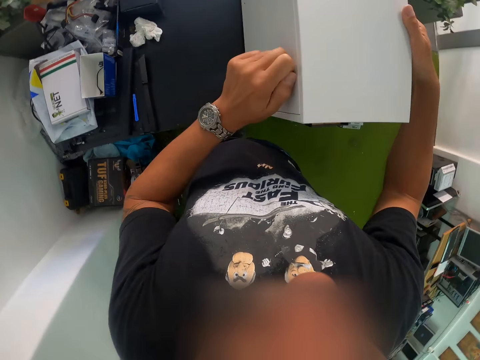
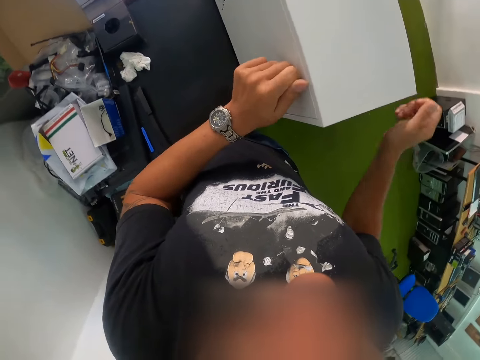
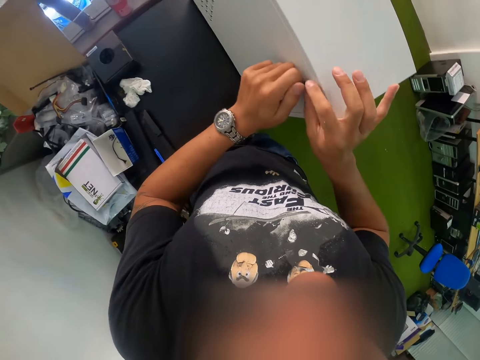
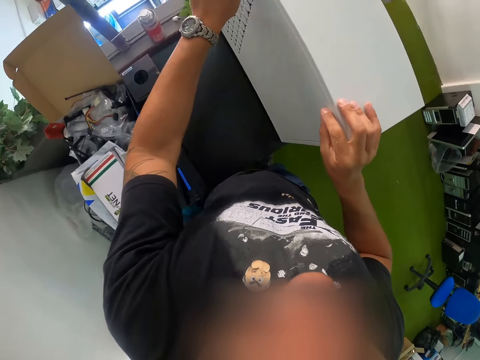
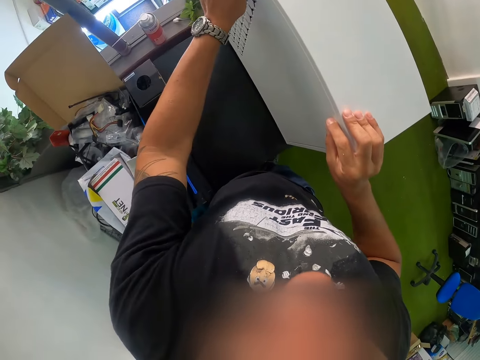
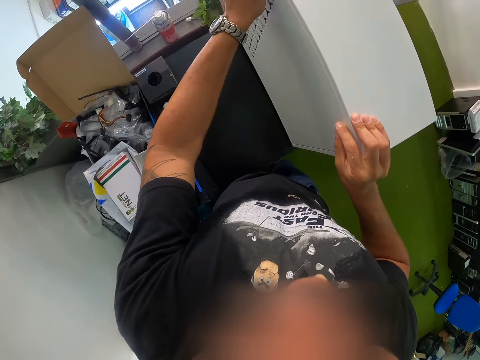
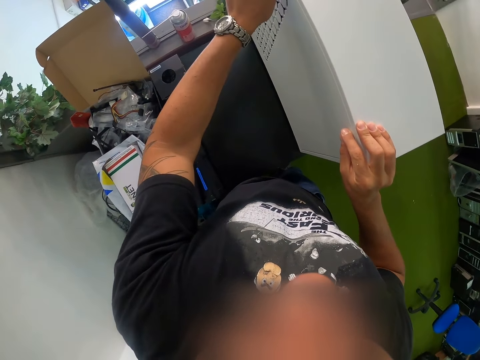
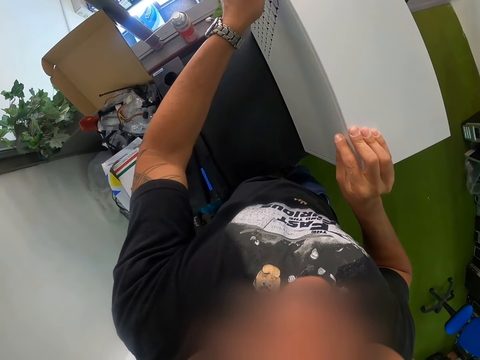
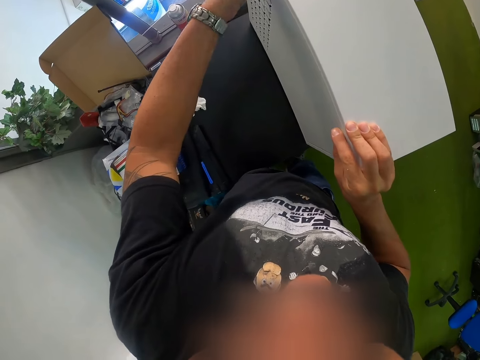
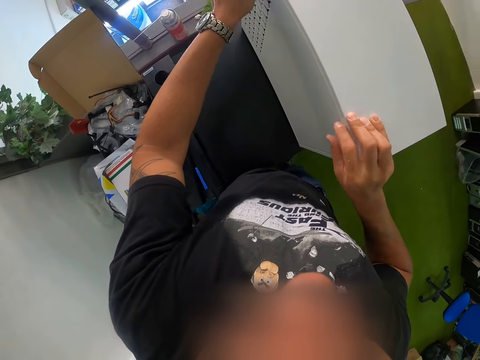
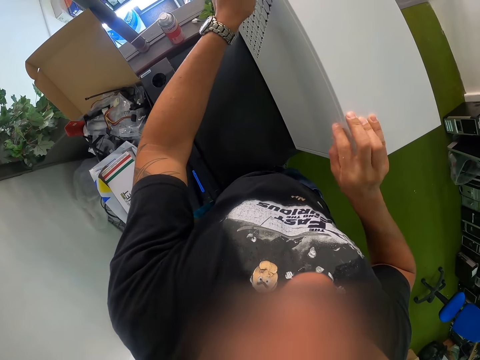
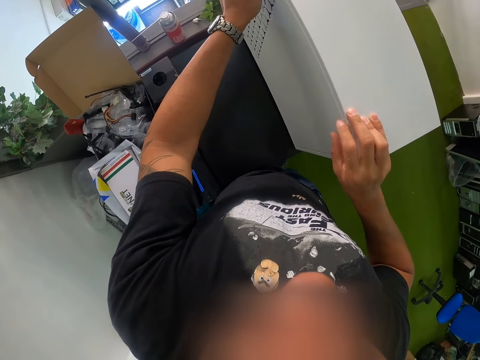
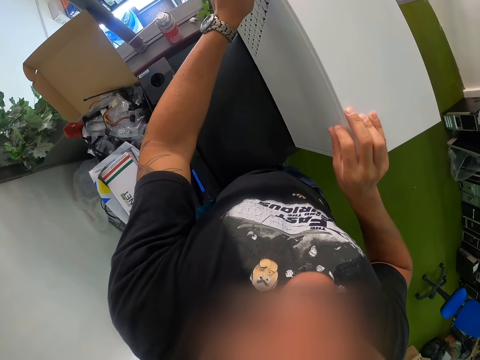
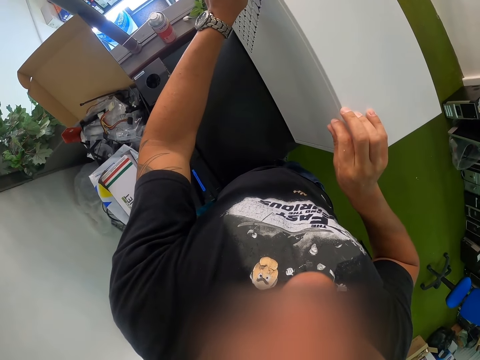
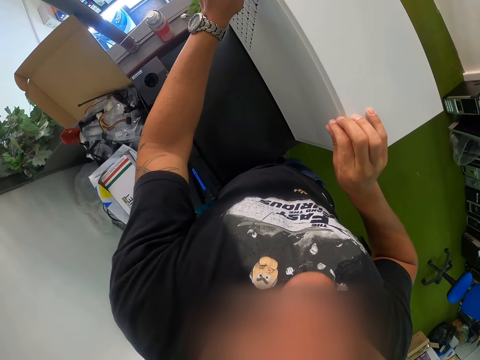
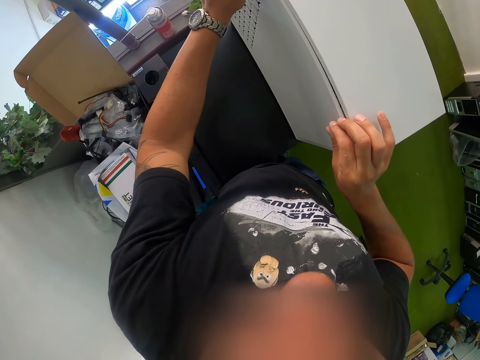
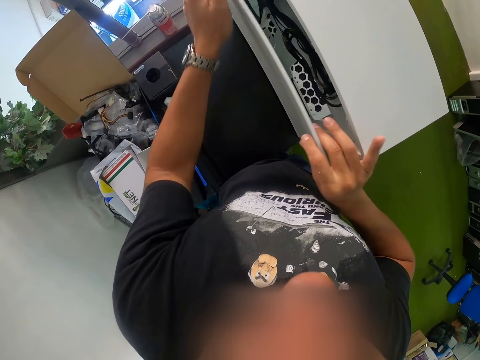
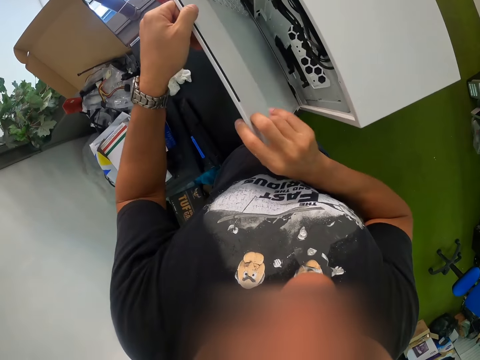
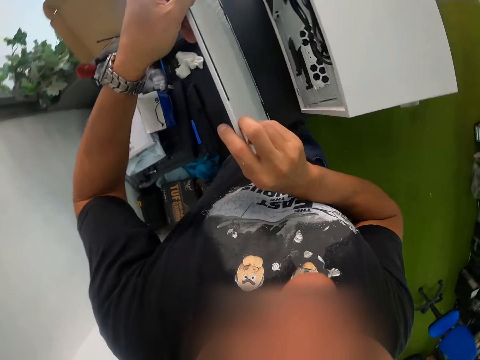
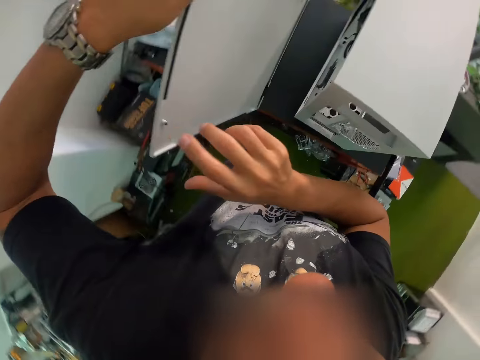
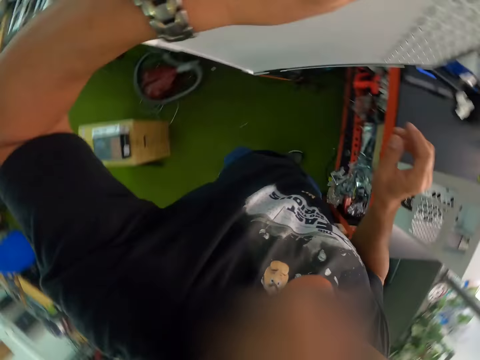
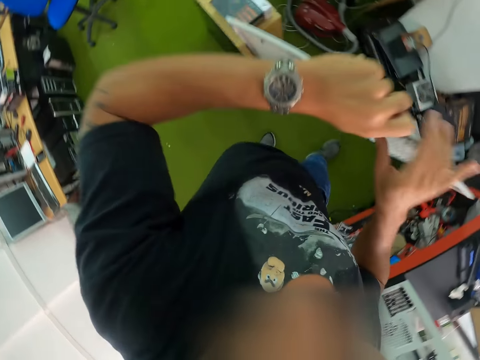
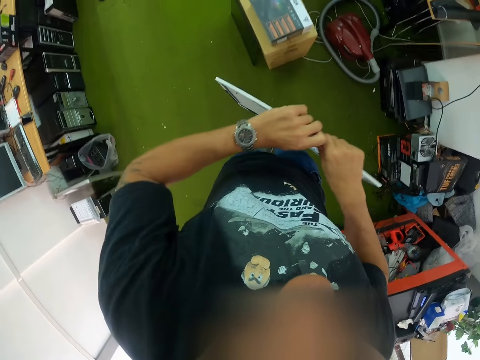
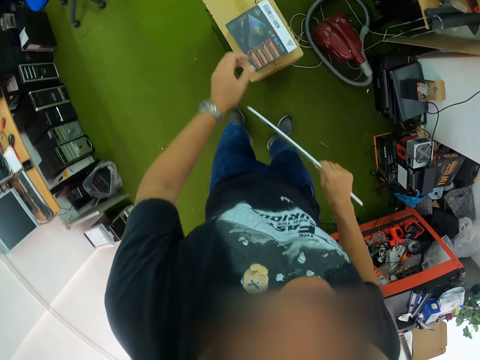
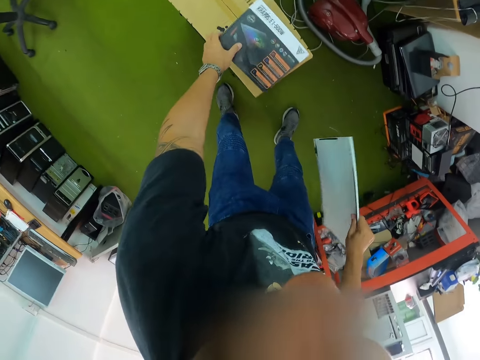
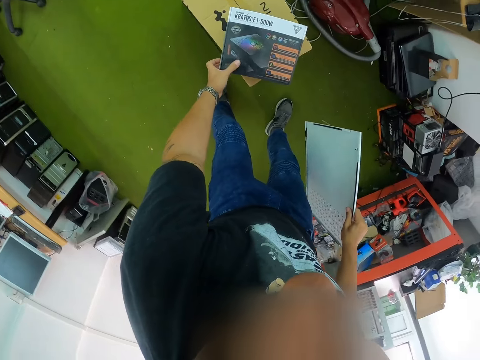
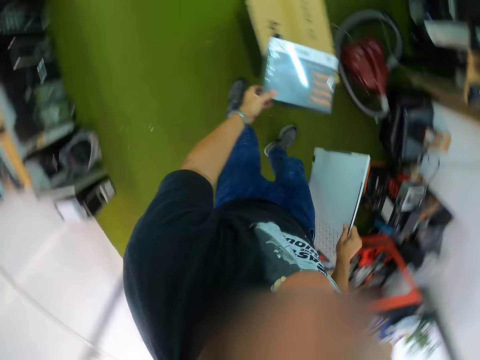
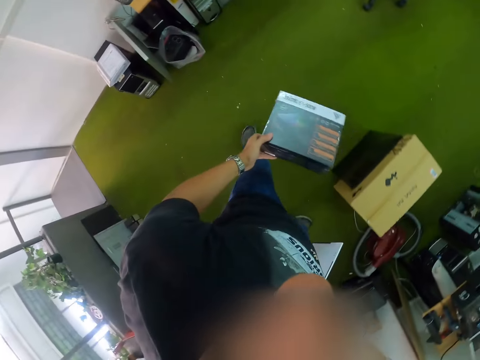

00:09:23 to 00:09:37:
The camera wearer unscrews a pair of screws from the computer case on the table with both hands. He removes the computer case with both hands. He holds the computer case with his left hand. He passes the computer case to his right hand from his left hand. He picks up a computer module pack on a box with his left hand.

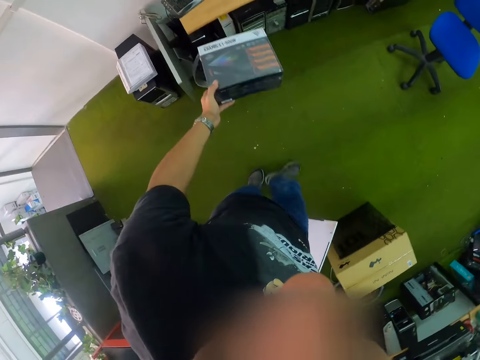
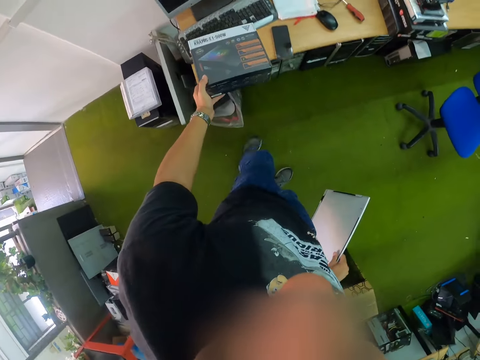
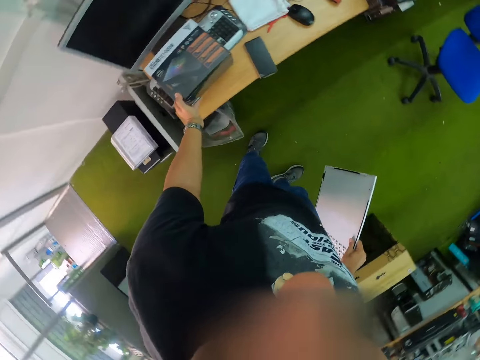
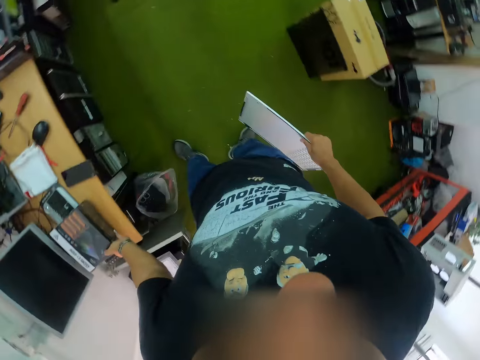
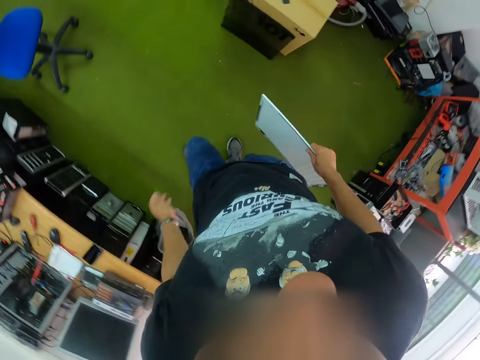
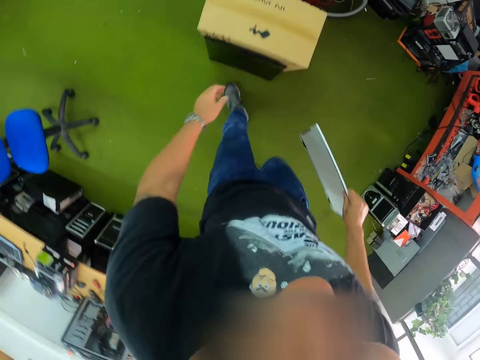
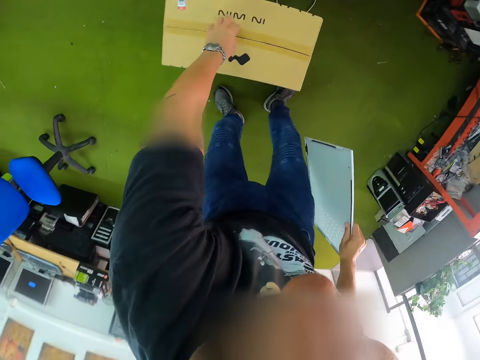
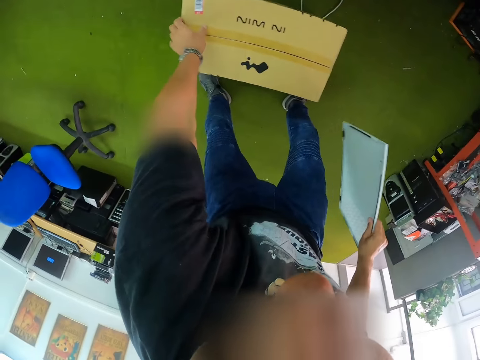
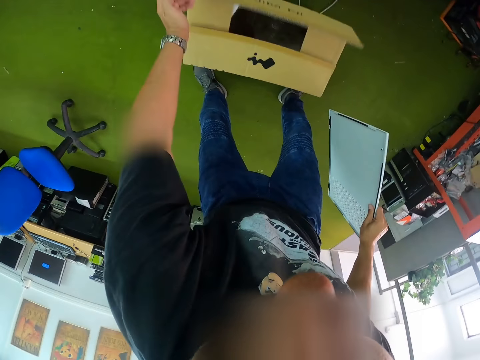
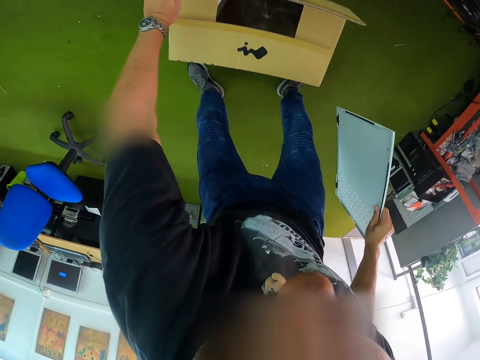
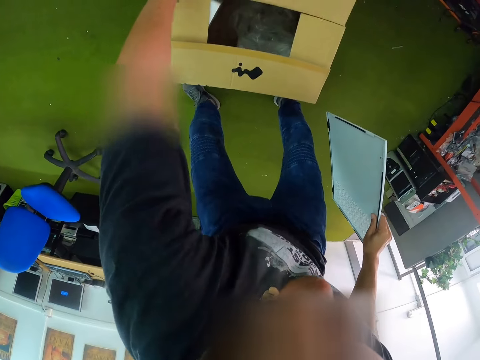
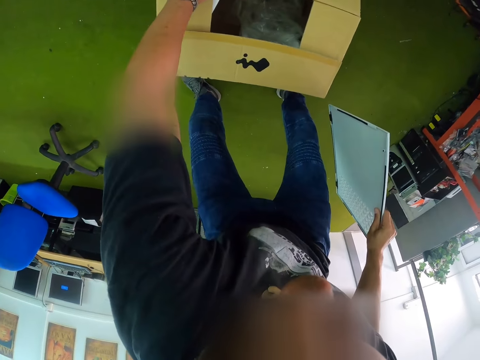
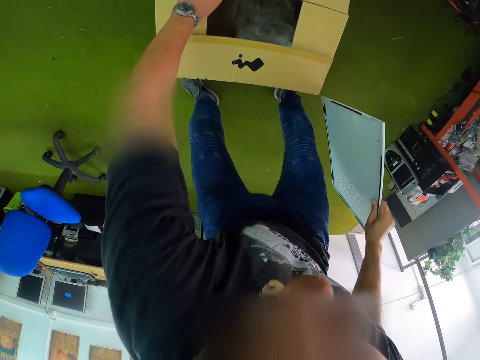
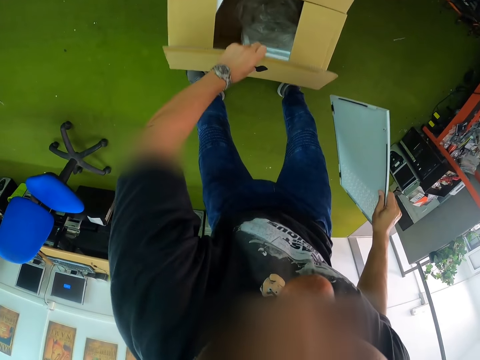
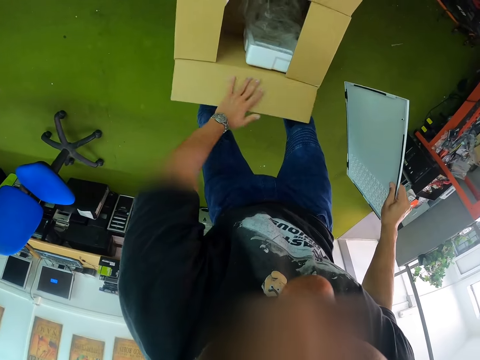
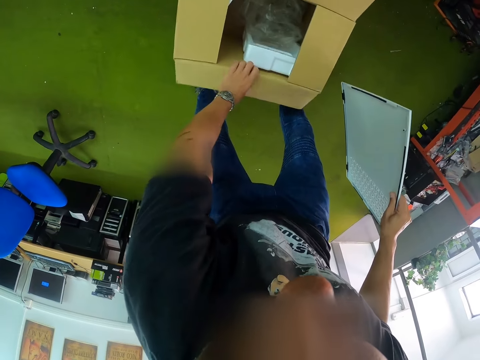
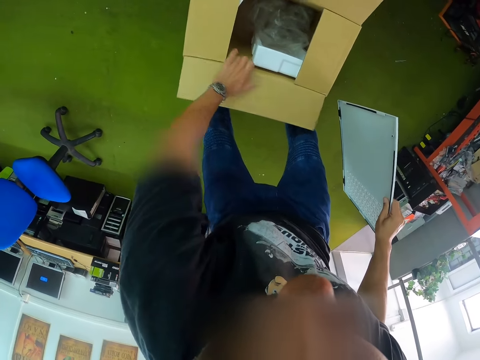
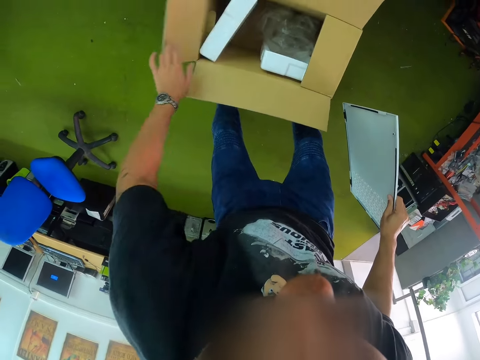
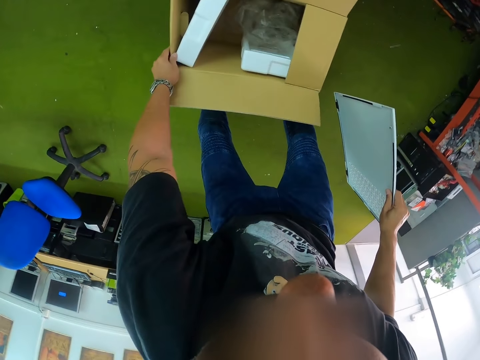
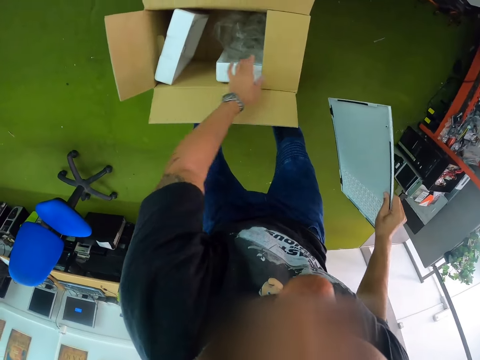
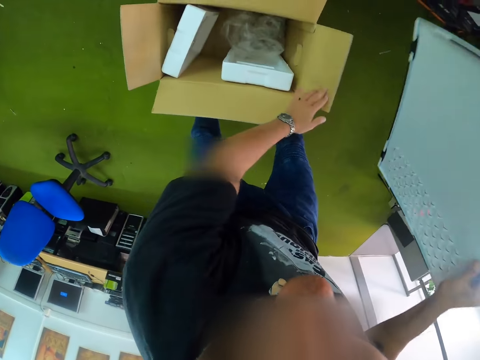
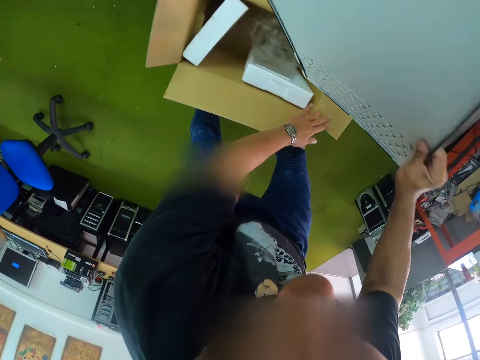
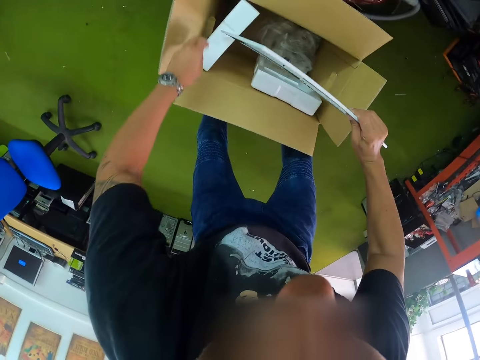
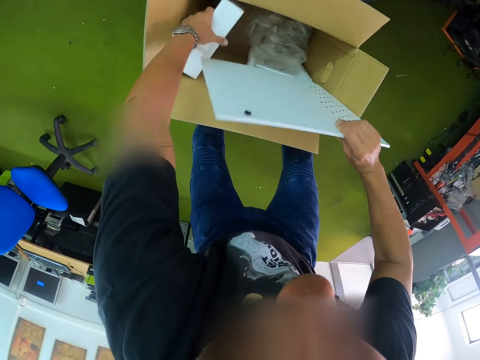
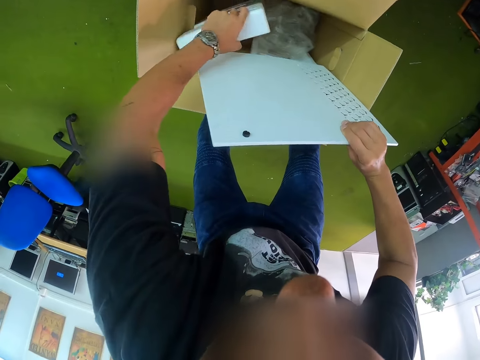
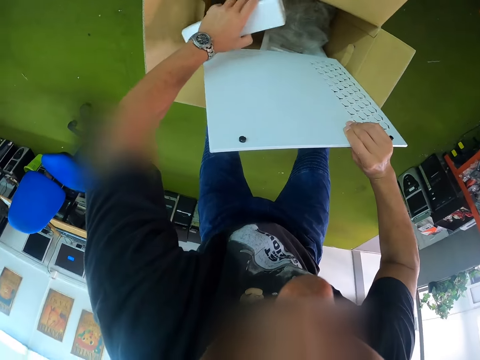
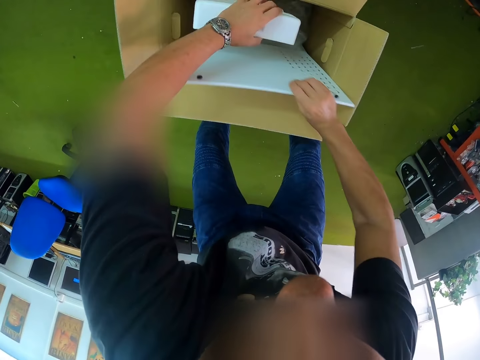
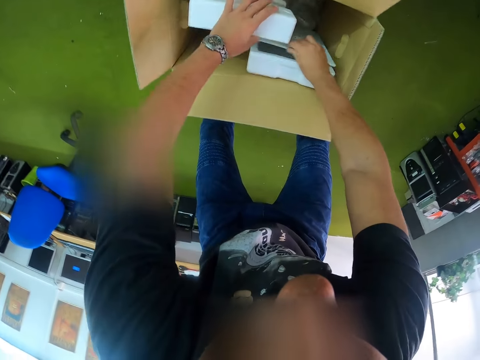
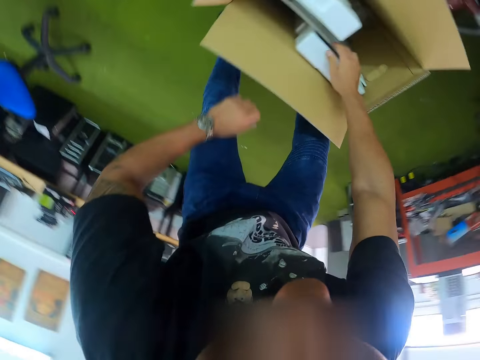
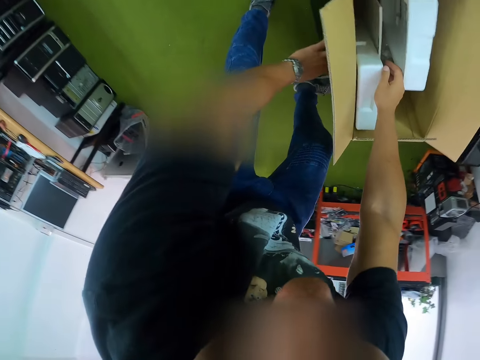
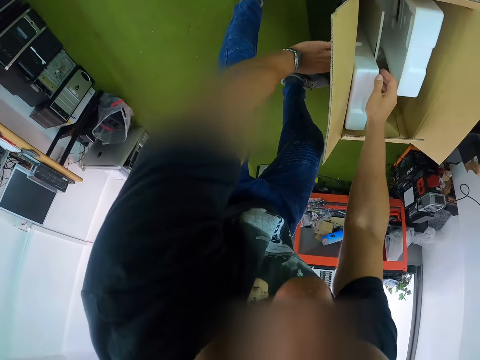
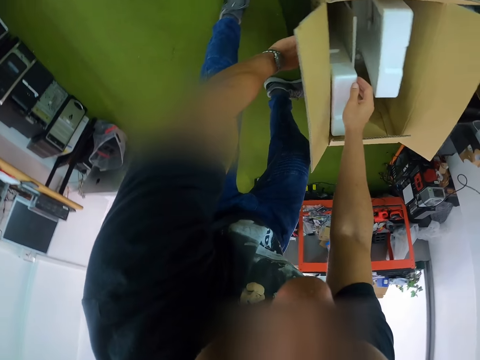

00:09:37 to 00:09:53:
The camera wearer drops the computer module pack on the table with his left hand. He opens the box with his left hand. He puts the computer case in the box with his right hand. He adjusts the thermoform foam in the box with his left hand. He picks up something from the box and drops it. He picks up the computer cover.
